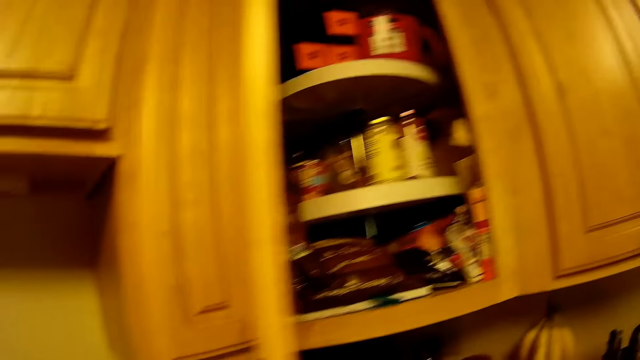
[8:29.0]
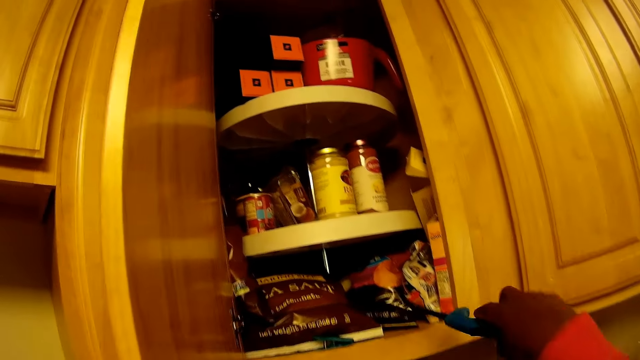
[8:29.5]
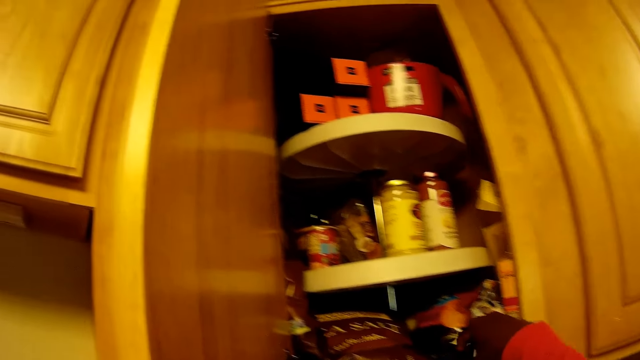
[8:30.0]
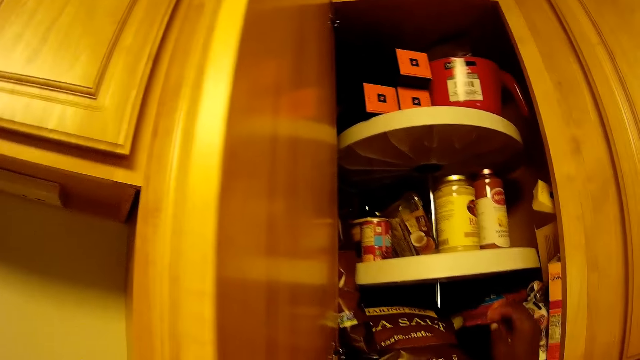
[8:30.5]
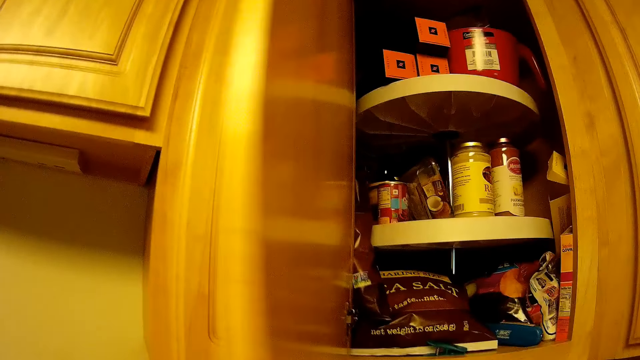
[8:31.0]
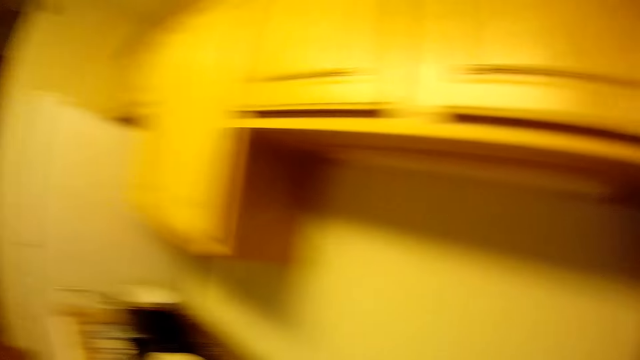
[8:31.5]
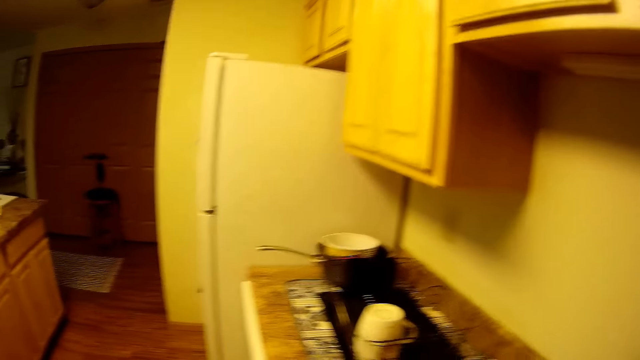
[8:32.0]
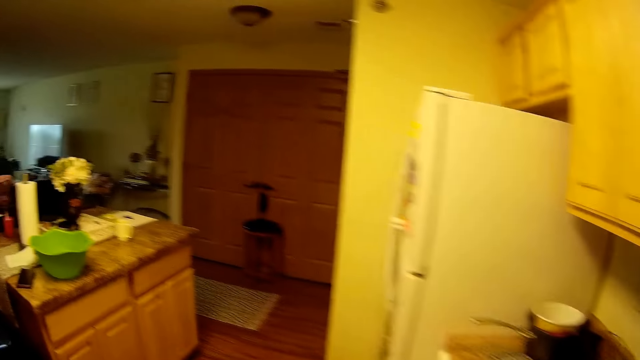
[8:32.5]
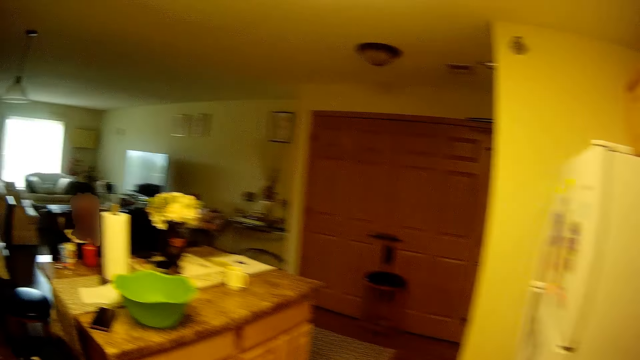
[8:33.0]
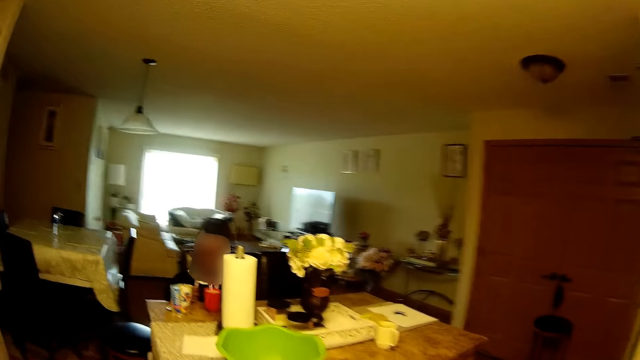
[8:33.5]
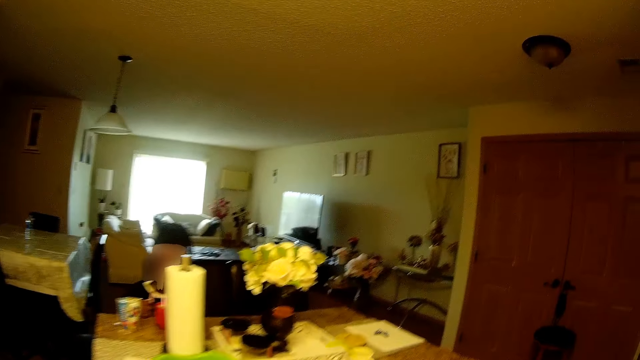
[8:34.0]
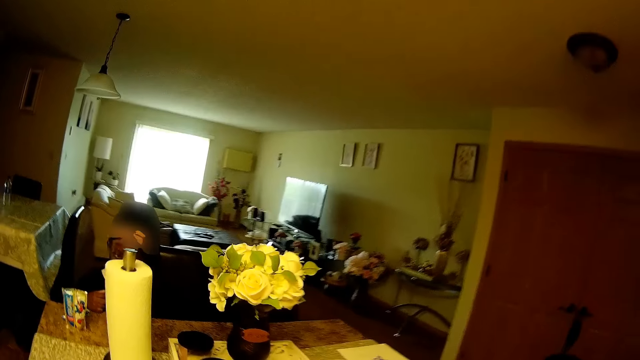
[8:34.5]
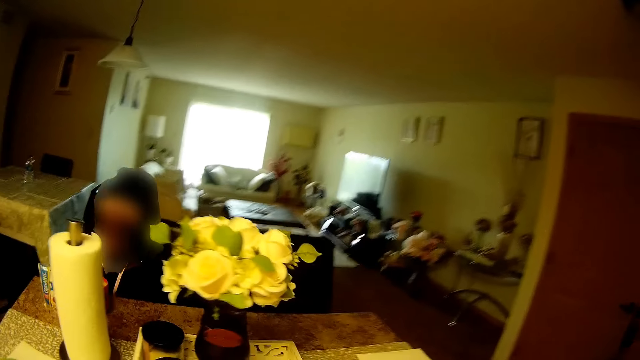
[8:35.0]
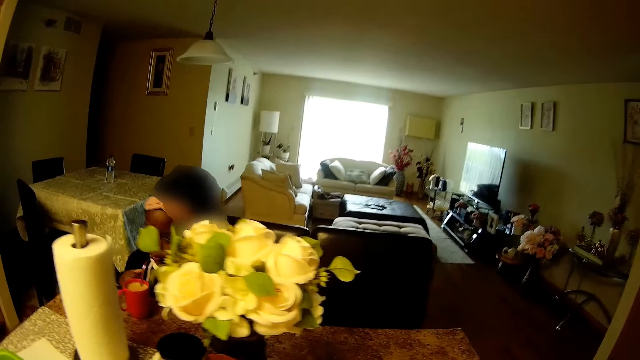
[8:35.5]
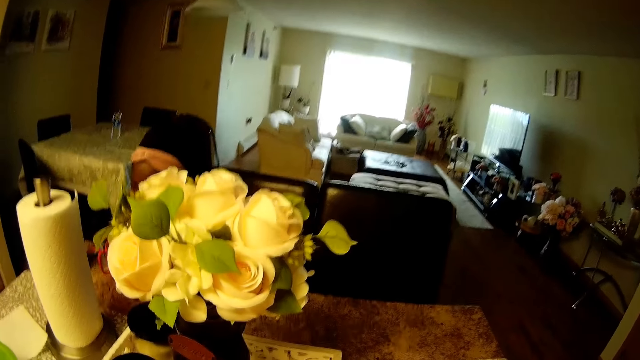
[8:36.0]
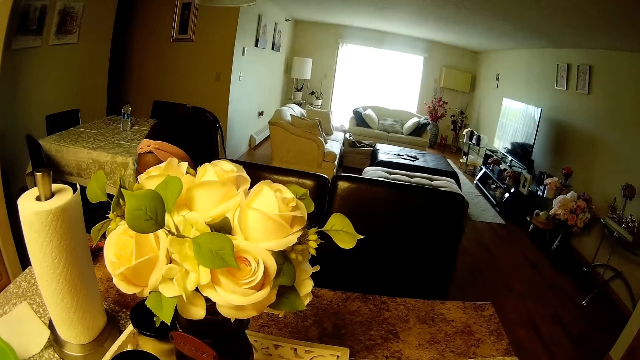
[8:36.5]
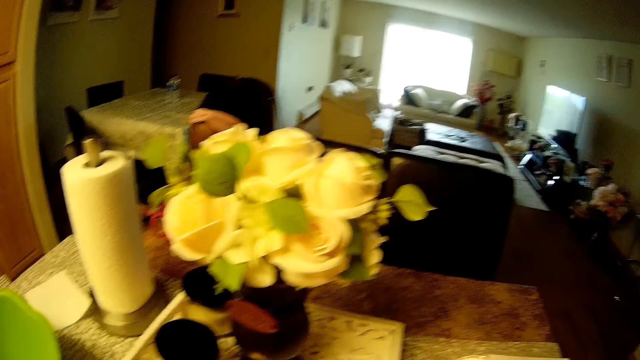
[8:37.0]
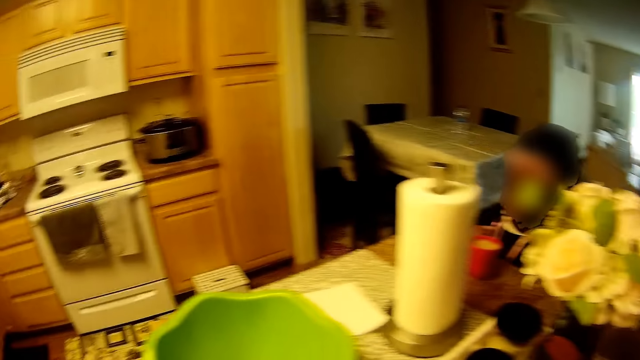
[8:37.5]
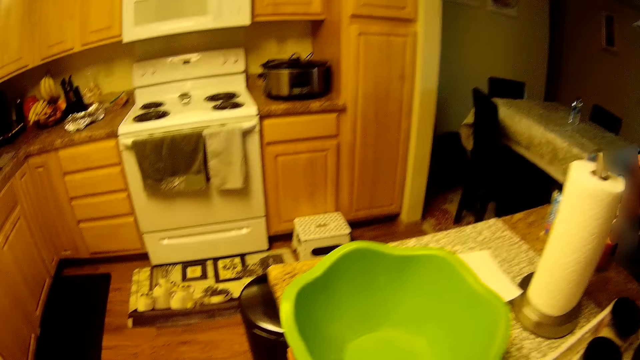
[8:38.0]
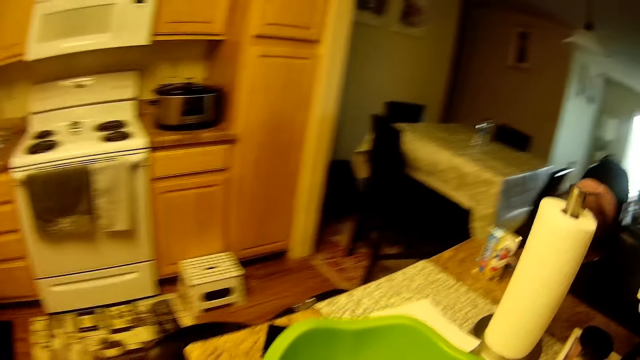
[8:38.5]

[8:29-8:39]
The camera wearer drops the gas lighter in the cupboard with her right hand. She walks towards the island table. She closes the cupboard with her right hand. She looks around.

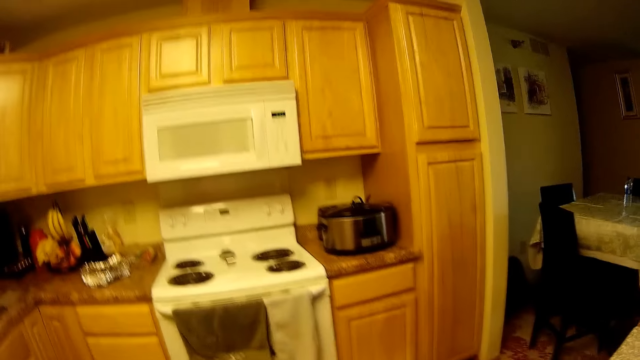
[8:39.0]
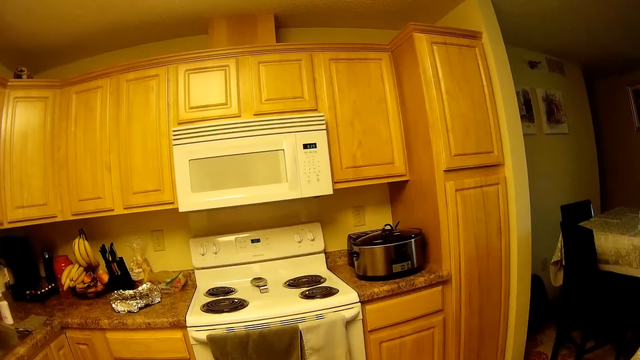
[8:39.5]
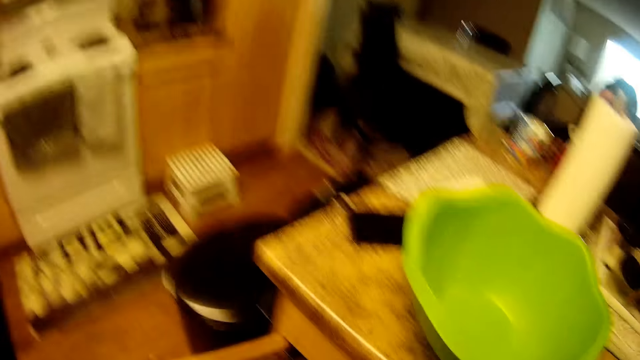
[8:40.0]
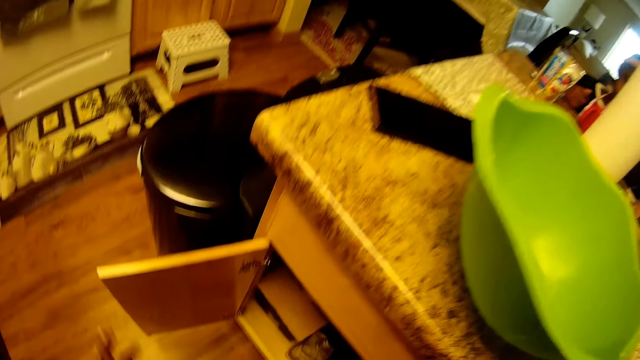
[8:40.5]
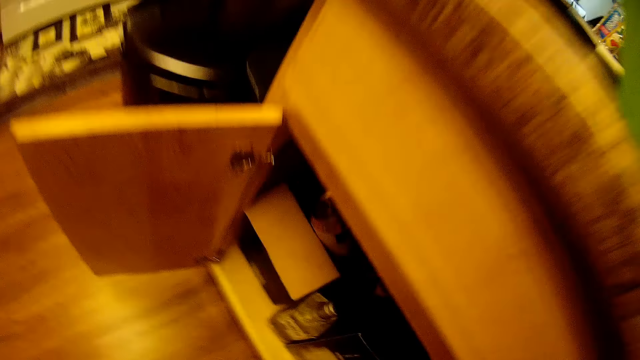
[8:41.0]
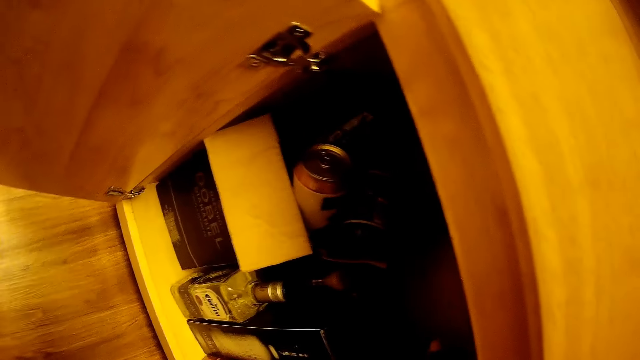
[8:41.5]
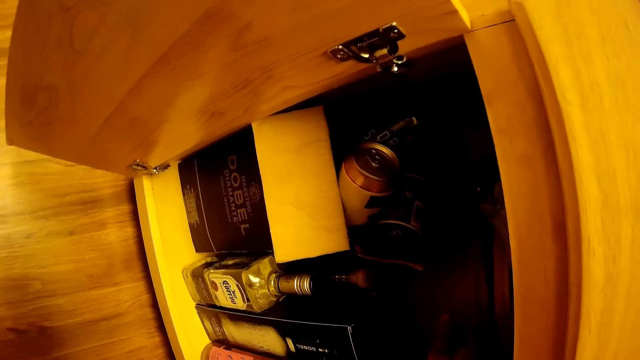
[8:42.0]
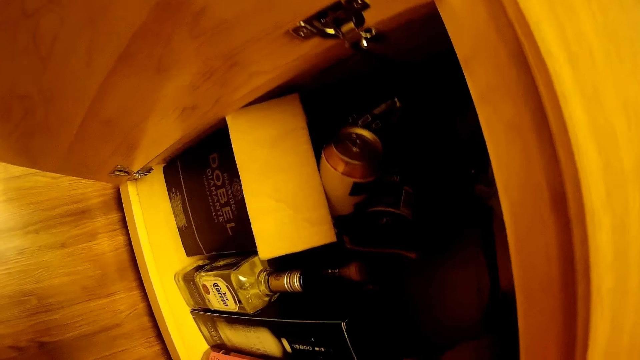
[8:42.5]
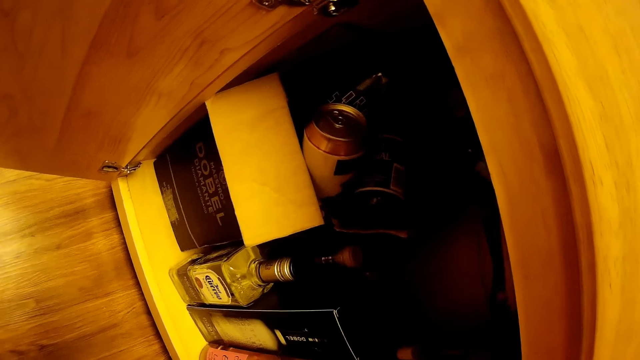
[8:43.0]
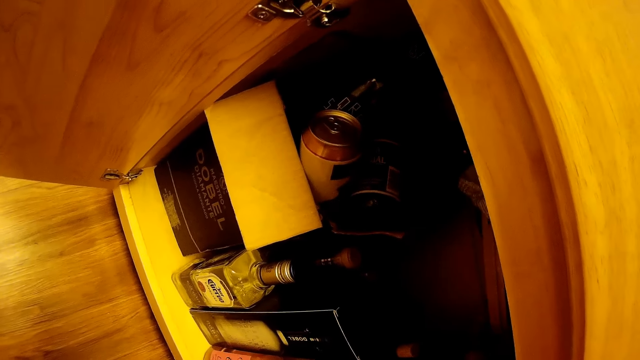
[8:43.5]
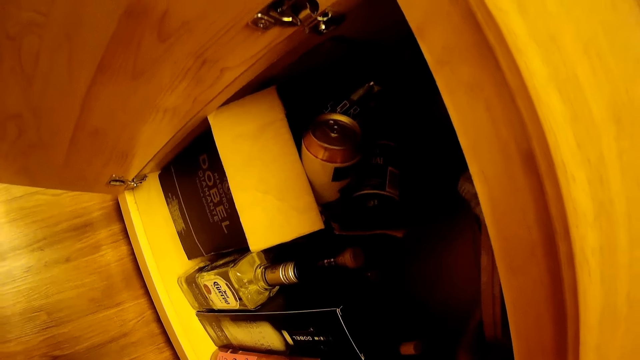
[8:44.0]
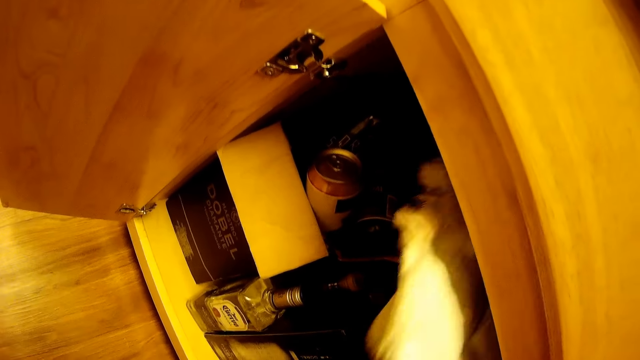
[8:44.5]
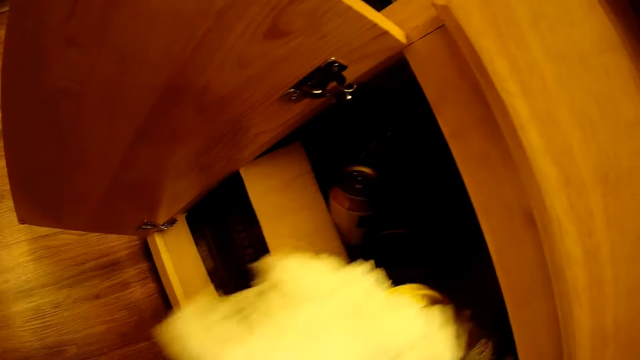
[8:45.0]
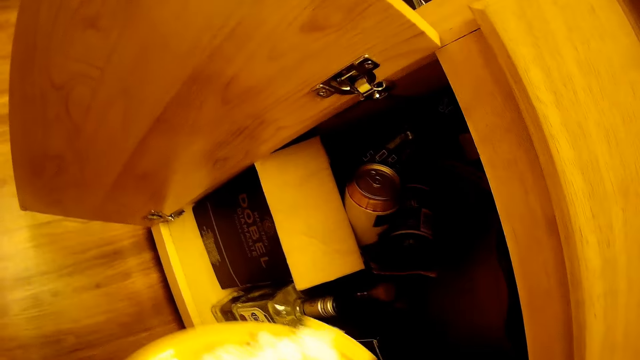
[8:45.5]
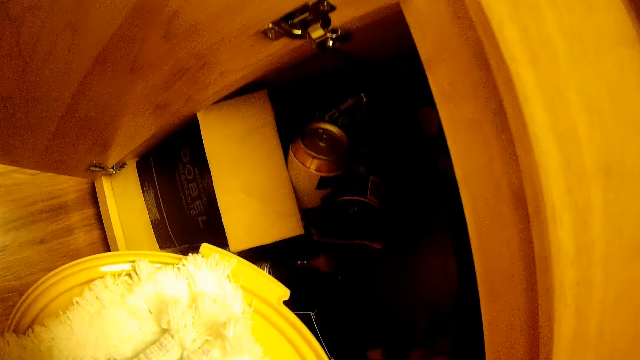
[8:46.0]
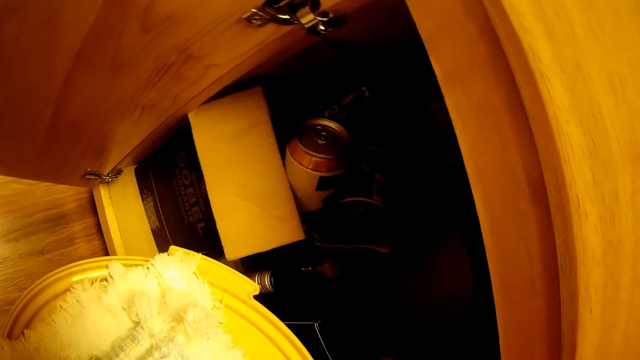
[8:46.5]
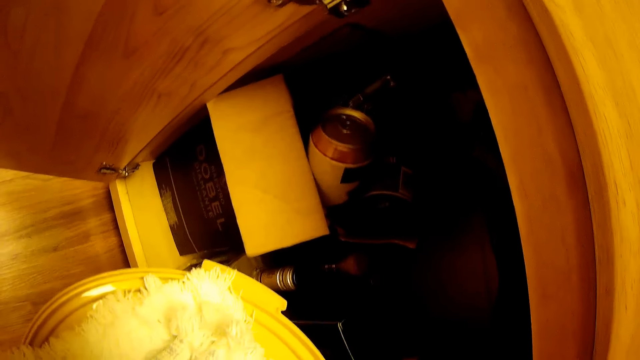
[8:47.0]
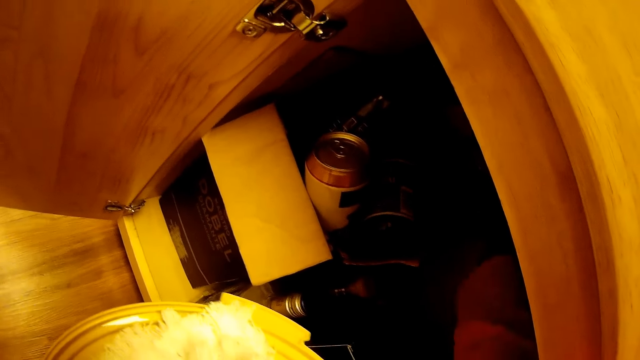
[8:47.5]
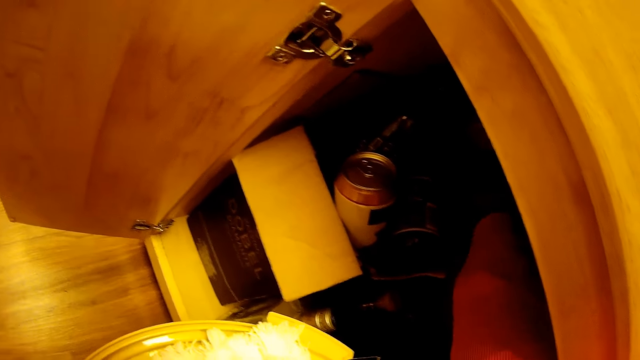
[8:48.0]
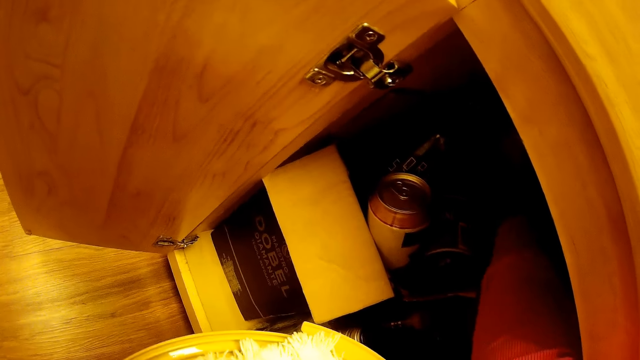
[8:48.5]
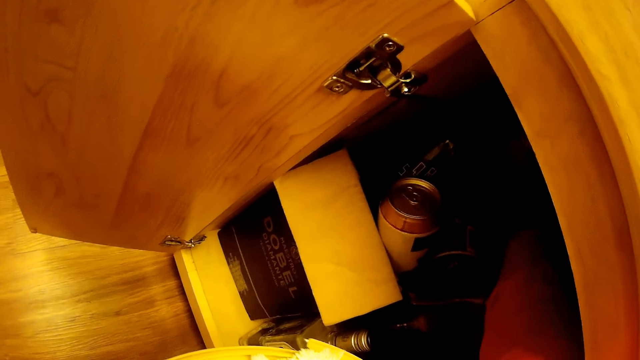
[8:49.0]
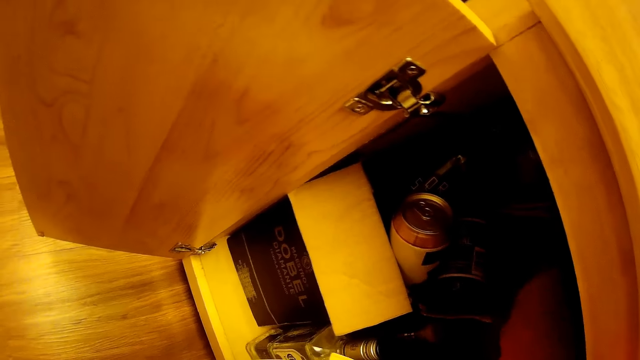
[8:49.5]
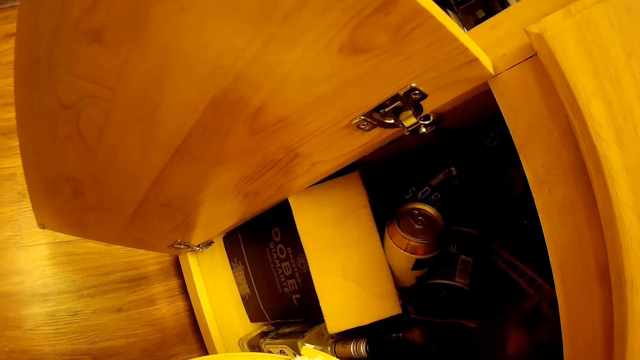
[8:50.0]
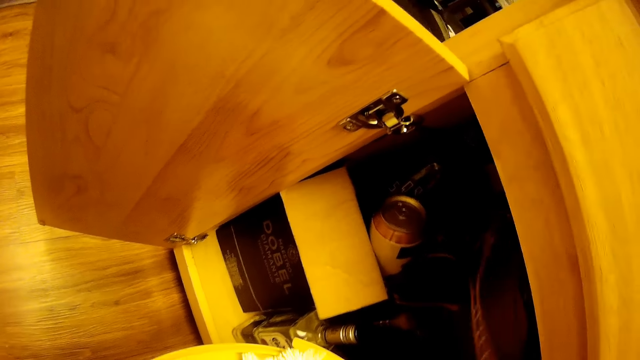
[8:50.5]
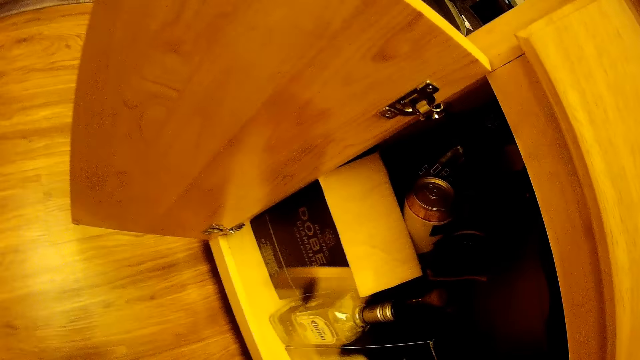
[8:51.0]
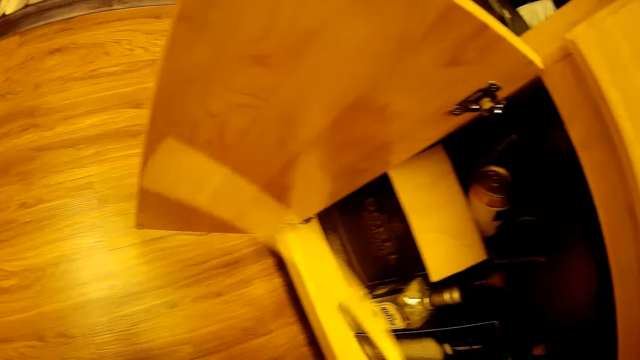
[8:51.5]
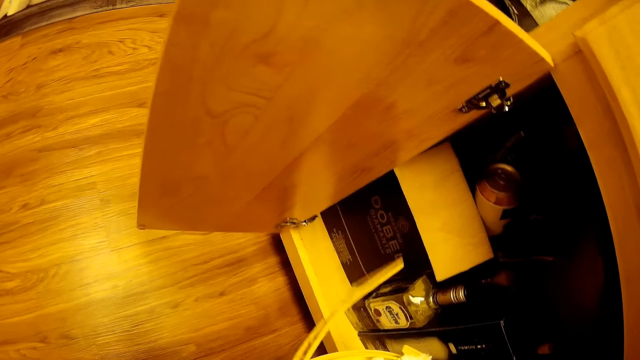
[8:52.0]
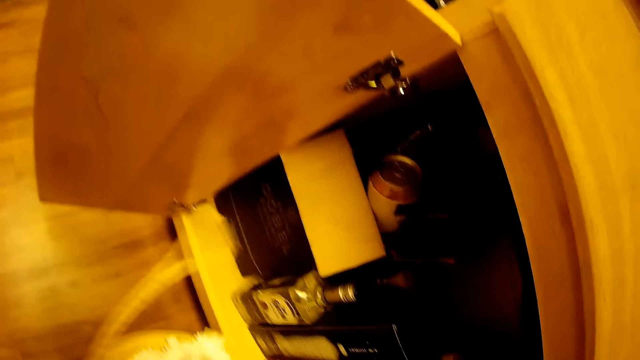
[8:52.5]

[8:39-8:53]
The camera wearer opens a kitchen cabinet with her left hand. She carries a bowl from the kitchen cabinet with her right hand. She removes utensils from the cabinet. She picks up a plastic from the kitchen cabinet with her right hand.
